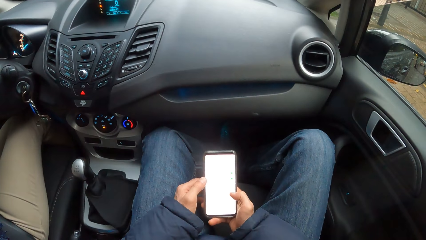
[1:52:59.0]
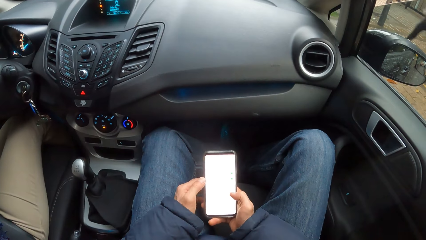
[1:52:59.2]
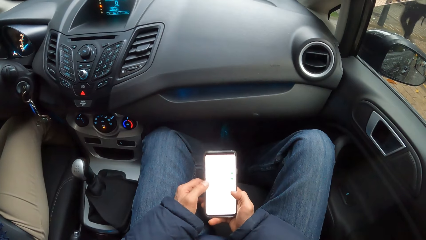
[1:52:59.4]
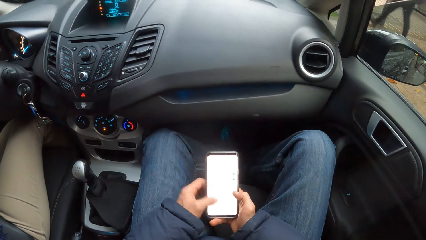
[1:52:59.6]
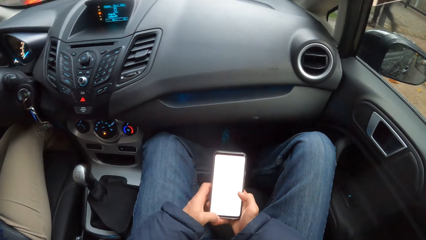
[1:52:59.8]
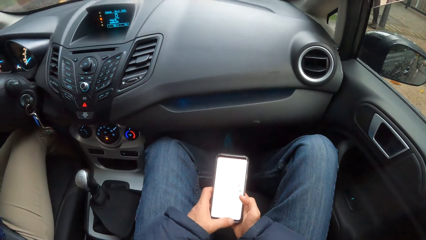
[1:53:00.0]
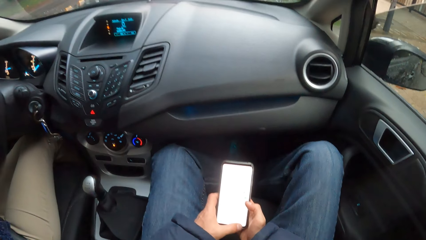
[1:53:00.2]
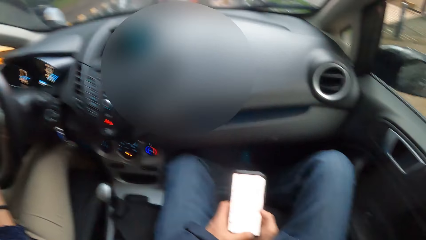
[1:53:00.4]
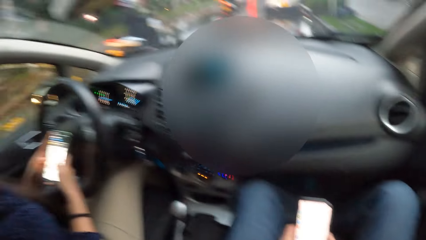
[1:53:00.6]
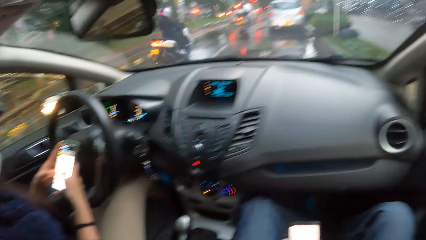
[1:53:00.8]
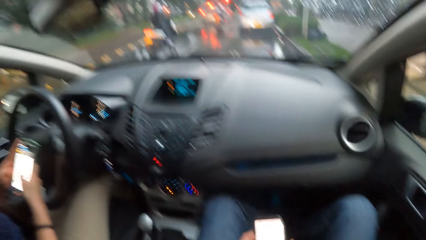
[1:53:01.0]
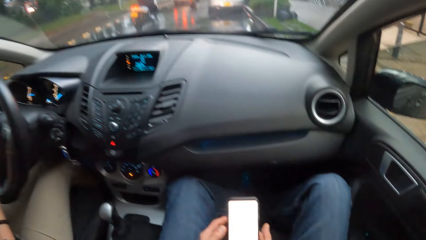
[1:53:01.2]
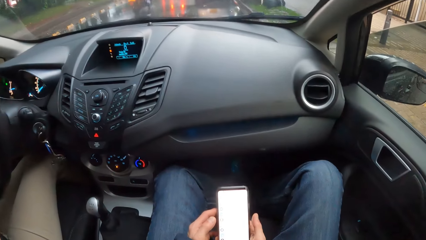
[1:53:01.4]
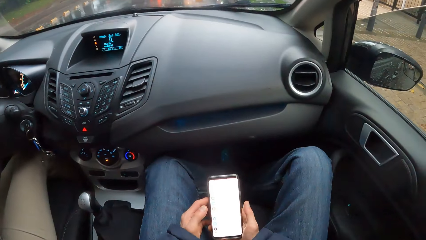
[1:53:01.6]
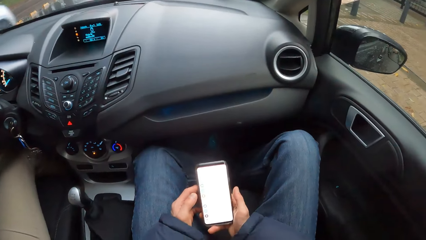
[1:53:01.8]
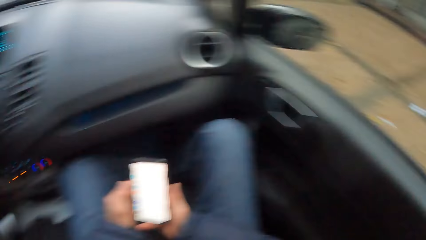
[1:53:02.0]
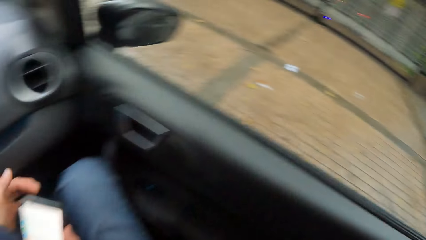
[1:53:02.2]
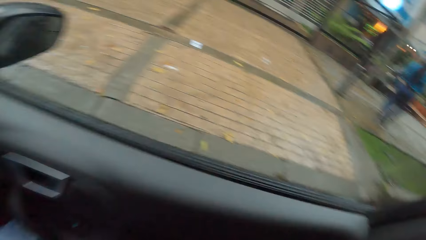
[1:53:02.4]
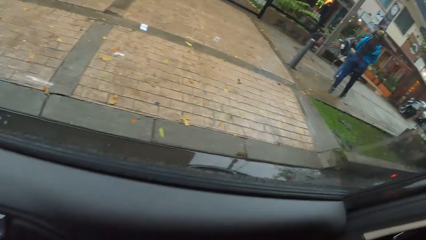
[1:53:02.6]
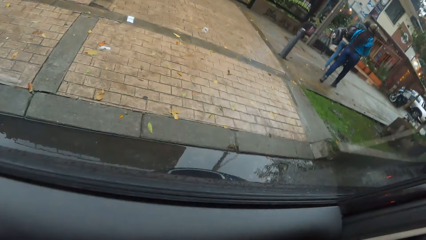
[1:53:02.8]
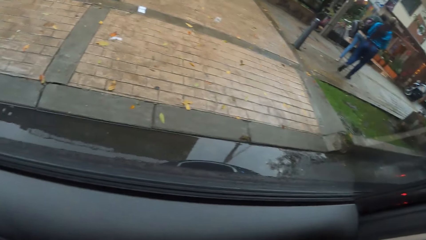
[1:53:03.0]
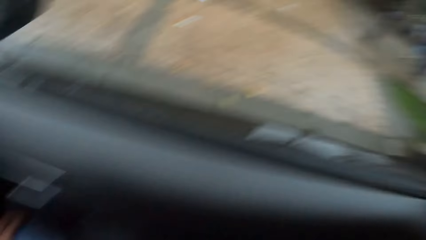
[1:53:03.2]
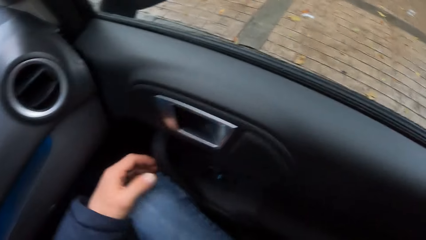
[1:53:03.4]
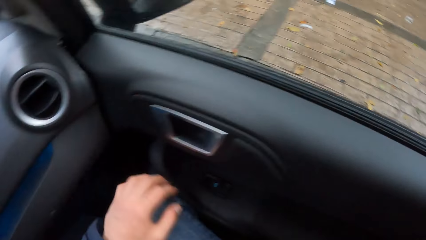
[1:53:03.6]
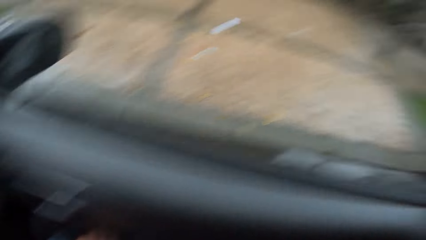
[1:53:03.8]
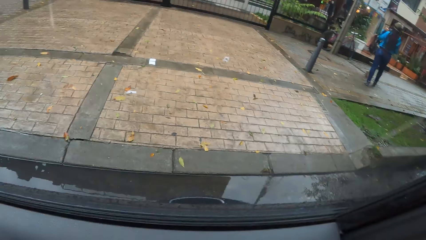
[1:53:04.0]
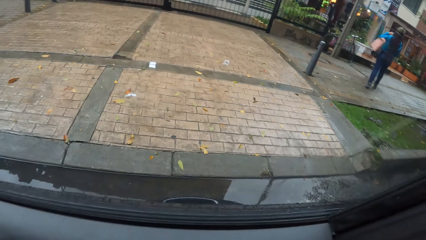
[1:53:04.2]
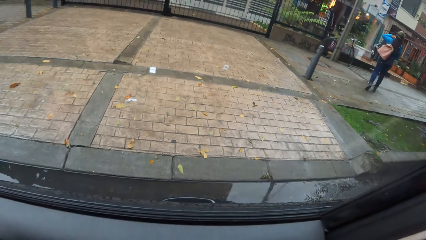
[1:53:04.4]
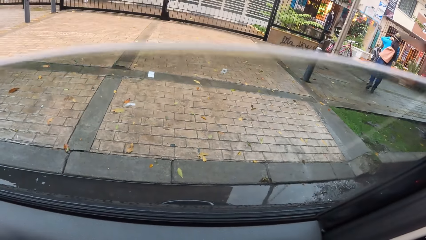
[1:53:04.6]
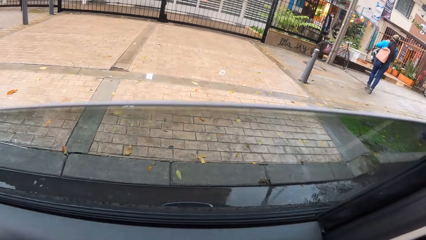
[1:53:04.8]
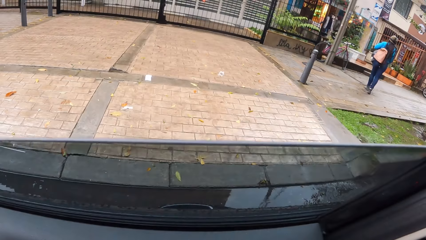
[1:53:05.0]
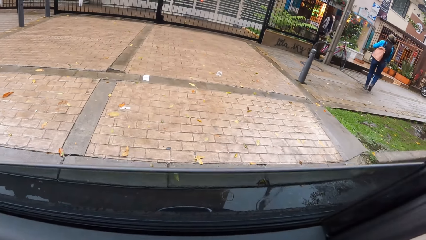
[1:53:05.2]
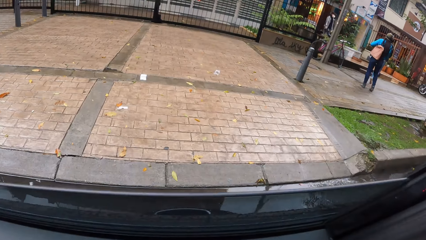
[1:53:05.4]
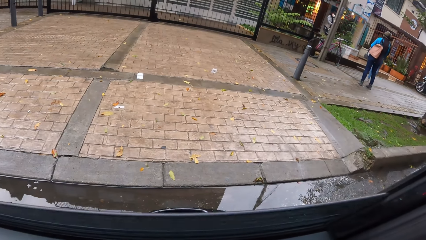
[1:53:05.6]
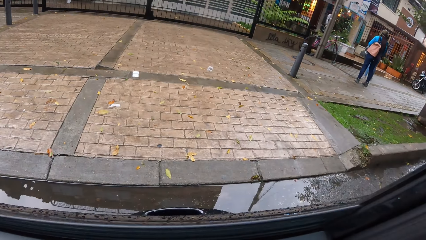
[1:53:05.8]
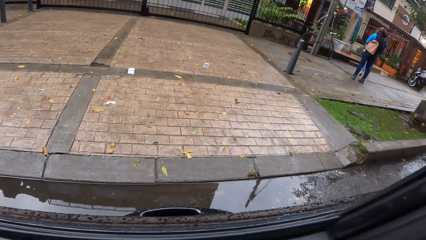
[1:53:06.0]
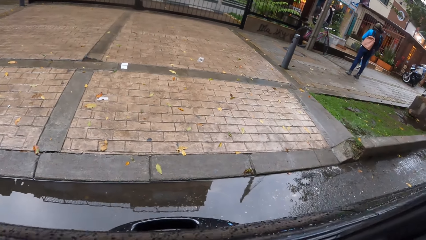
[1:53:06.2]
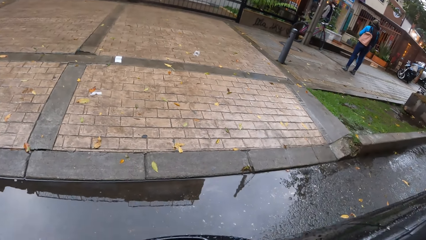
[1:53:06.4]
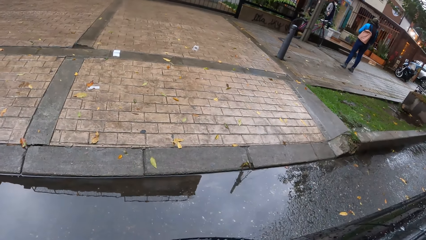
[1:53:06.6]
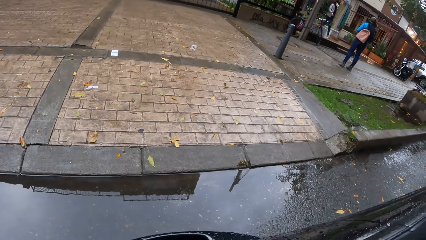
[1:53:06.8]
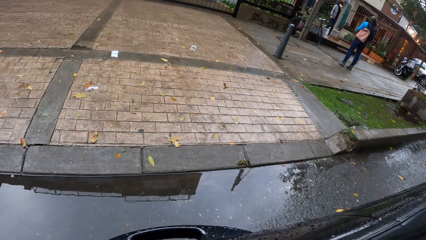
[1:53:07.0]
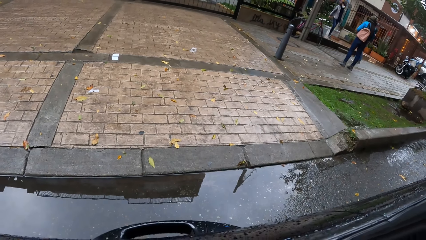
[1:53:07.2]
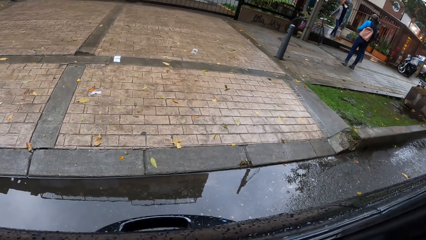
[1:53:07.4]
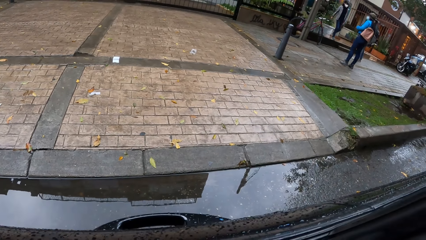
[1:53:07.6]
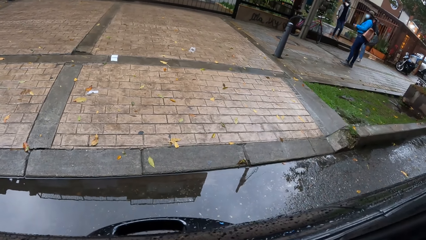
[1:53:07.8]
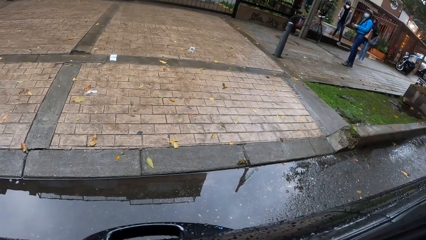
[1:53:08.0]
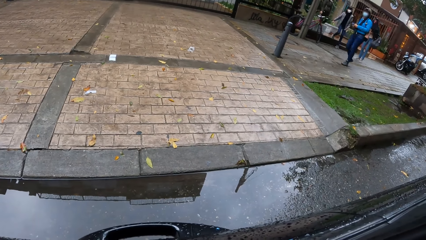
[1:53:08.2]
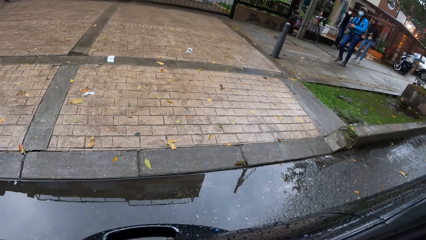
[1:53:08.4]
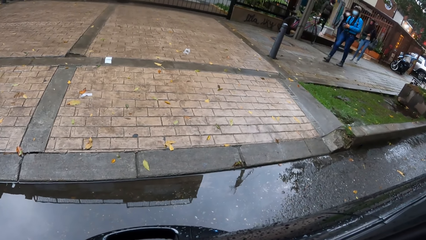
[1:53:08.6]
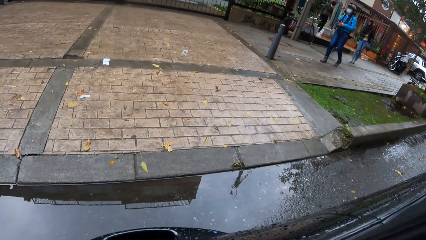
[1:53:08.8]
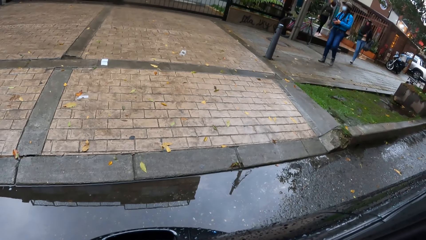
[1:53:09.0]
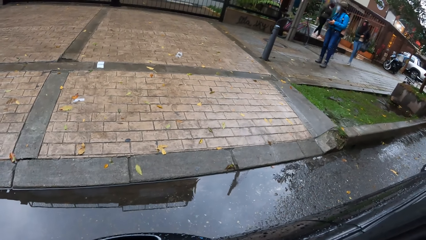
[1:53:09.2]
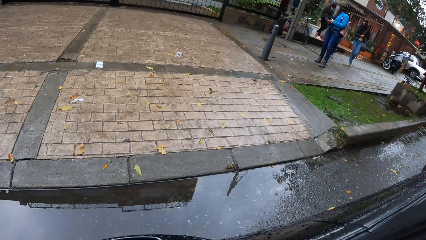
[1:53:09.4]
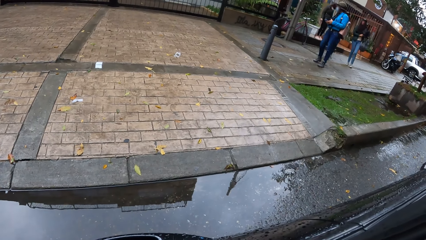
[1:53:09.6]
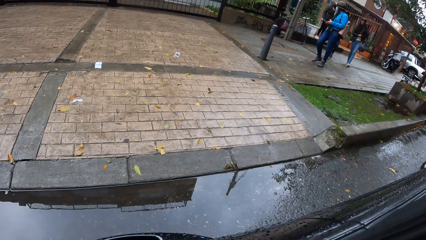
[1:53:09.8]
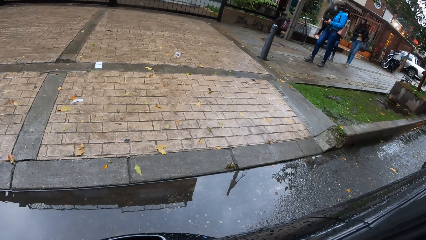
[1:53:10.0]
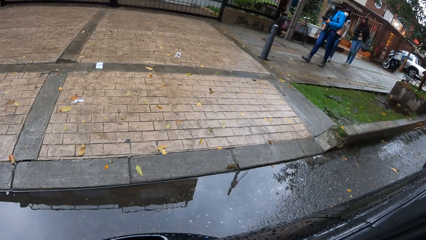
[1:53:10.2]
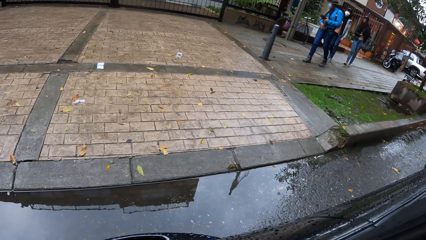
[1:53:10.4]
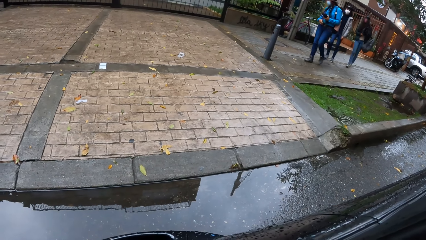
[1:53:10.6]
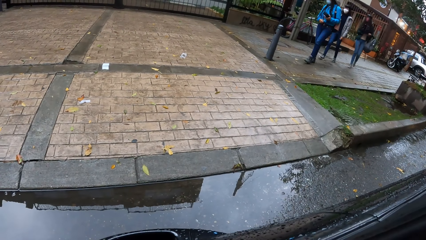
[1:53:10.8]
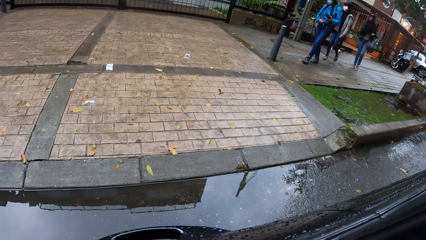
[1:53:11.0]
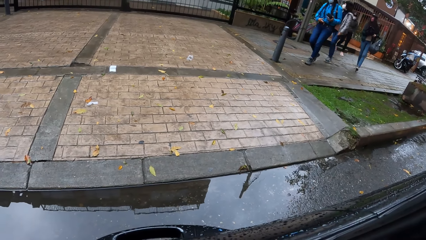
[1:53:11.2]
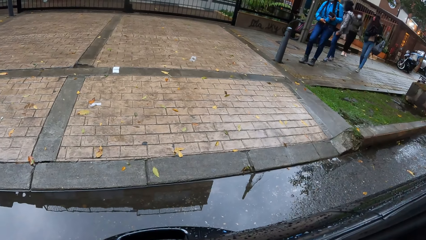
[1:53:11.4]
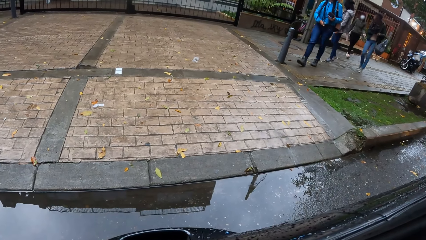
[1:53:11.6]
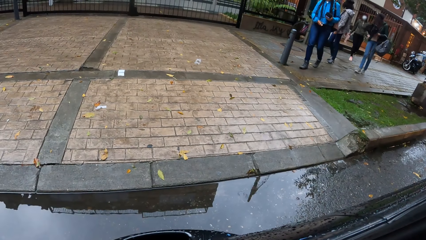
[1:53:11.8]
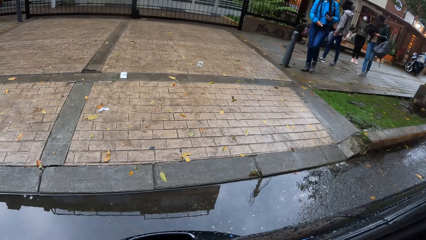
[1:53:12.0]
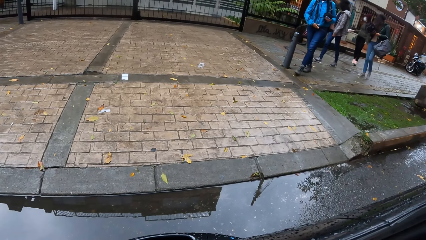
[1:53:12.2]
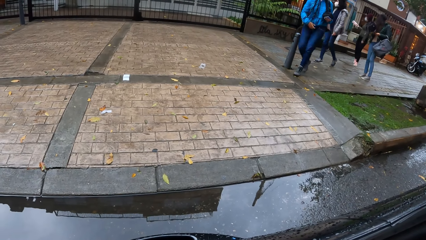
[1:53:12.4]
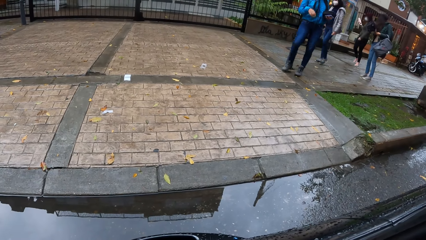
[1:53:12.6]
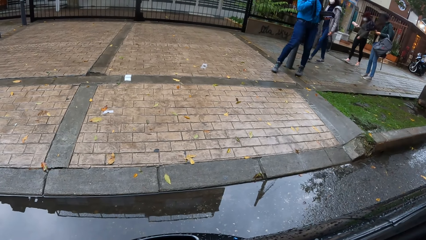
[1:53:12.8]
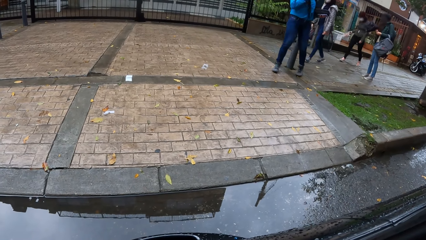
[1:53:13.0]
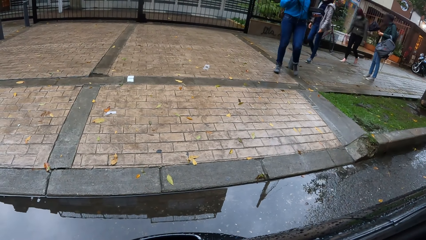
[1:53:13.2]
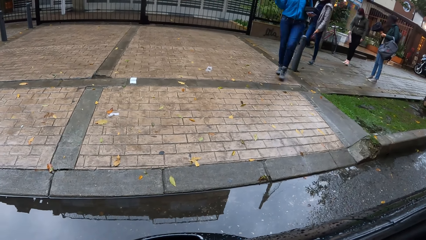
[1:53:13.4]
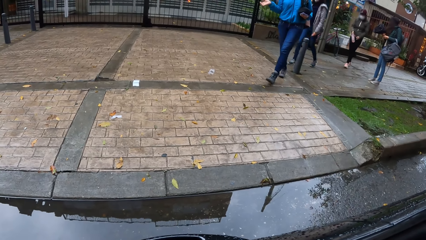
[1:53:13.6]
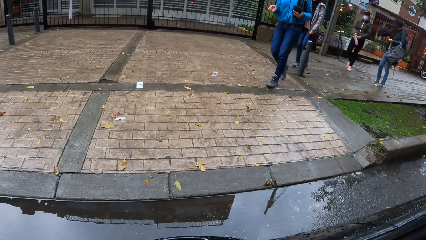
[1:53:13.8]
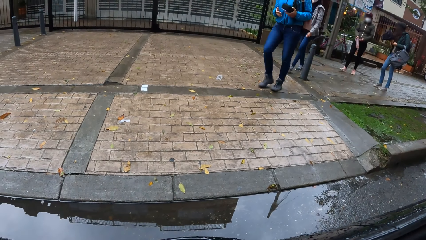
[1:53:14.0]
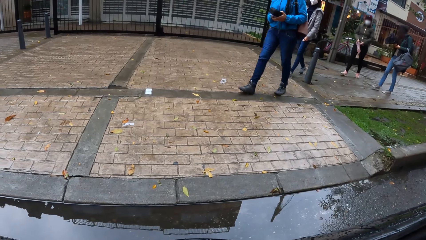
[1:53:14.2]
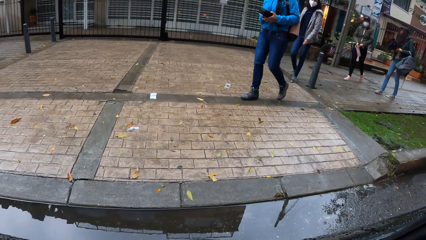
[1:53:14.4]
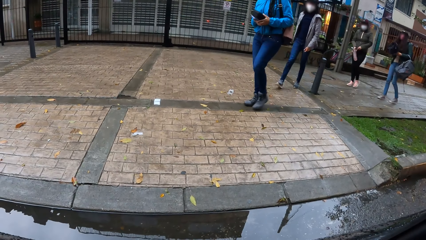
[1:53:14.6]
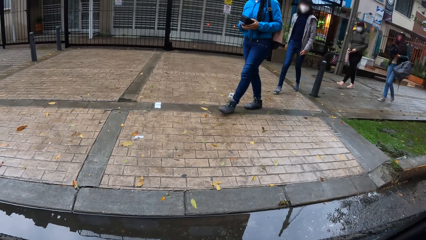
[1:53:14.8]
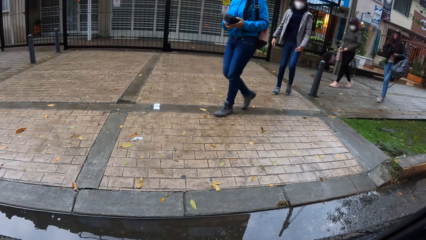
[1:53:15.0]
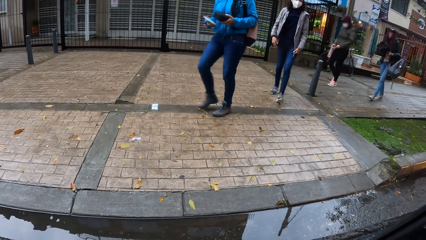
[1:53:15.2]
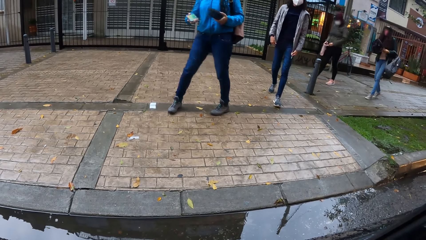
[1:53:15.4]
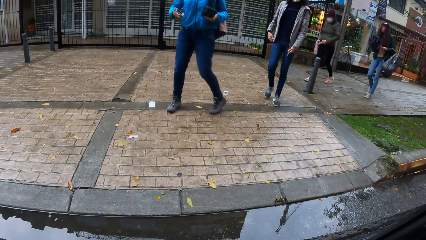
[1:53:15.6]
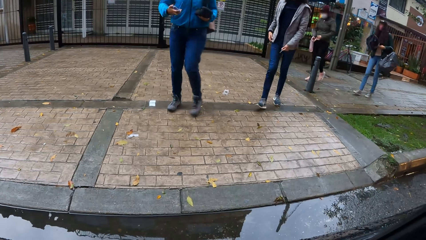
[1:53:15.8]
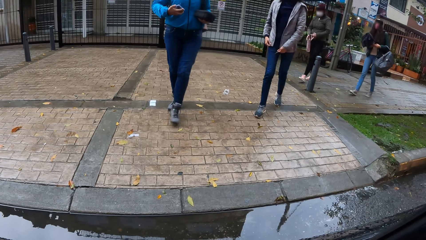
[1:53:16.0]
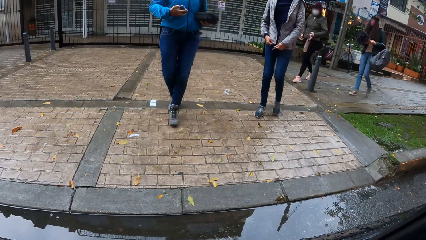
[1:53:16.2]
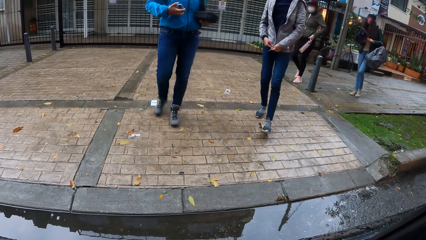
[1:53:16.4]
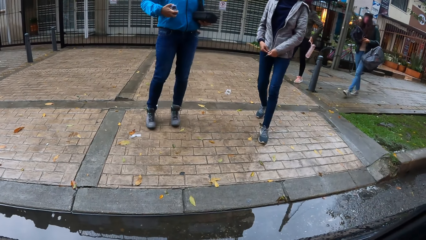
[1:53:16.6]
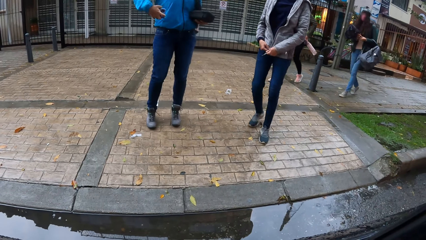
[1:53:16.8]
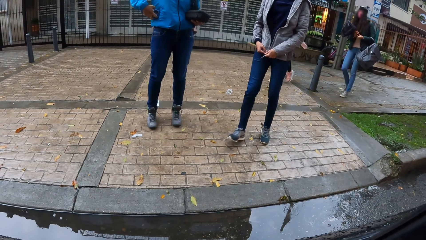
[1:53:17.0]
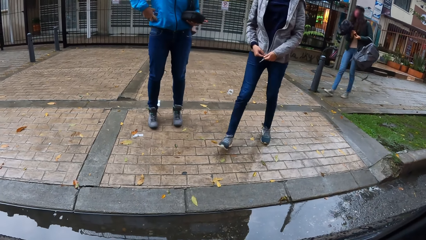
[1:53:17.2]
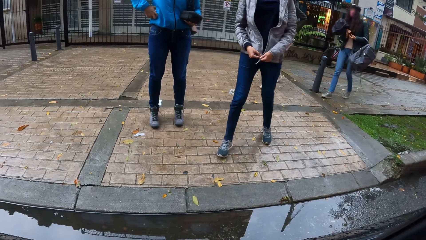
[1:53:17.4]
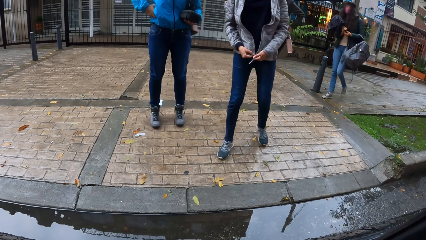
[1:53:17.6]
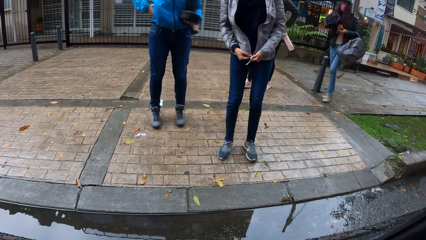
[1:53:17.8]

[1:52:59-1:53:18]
The woman operates a phone with both hands. The camera wearer winds down the car glass with his right hand. A group of persons walks towards the car. Another woman passes a phone from her left hand to her right hand. A third woman holds a cardigan on her body with both hands. The second woman drops the phone in a cardigan pocket on her body with her right hand.
